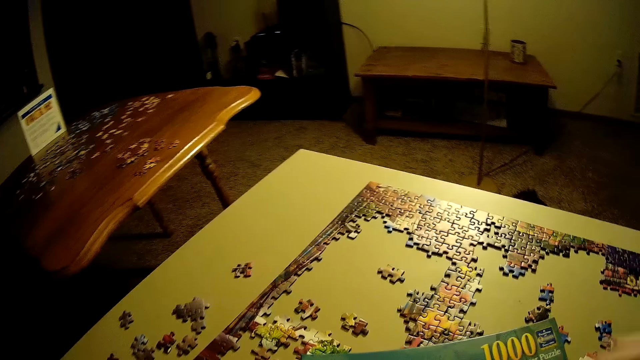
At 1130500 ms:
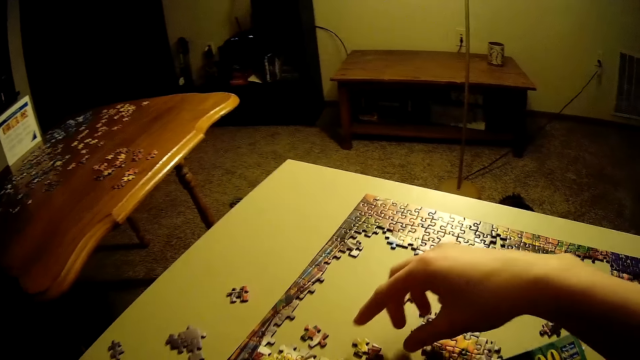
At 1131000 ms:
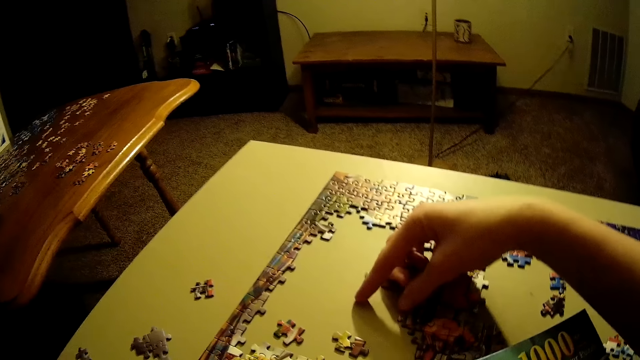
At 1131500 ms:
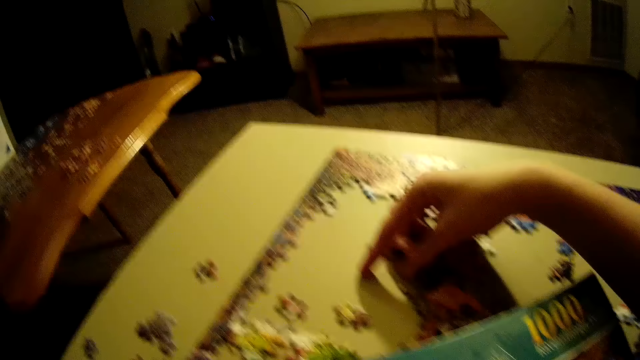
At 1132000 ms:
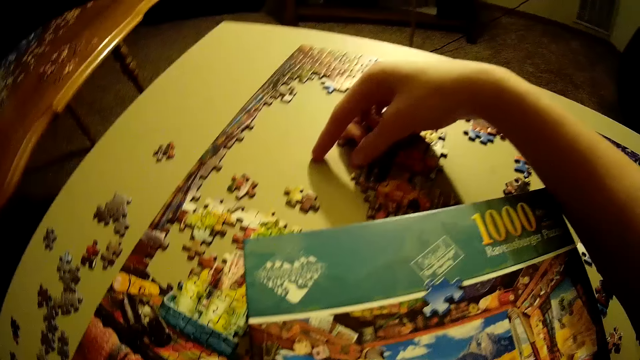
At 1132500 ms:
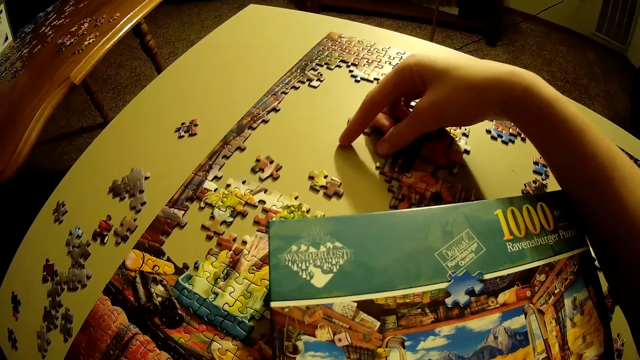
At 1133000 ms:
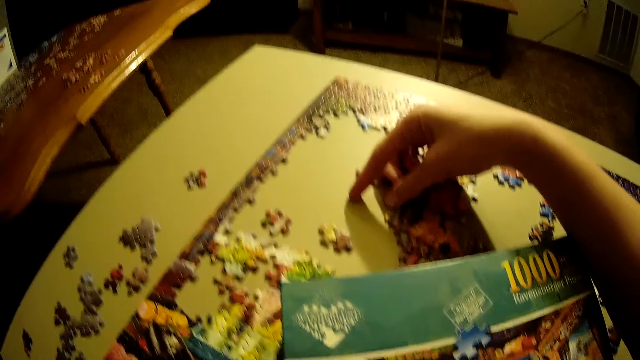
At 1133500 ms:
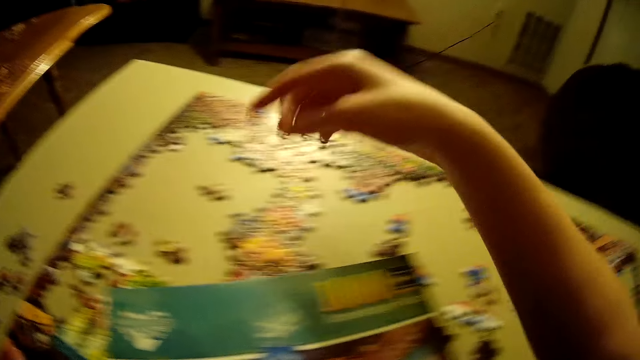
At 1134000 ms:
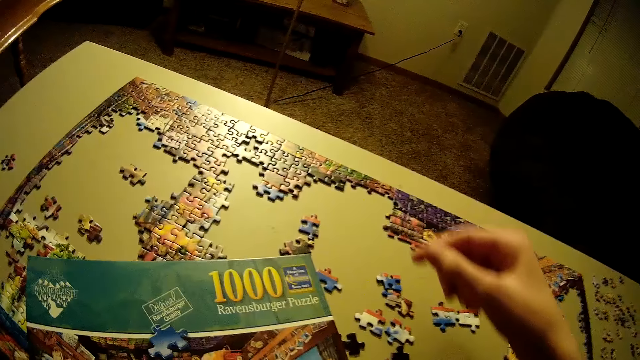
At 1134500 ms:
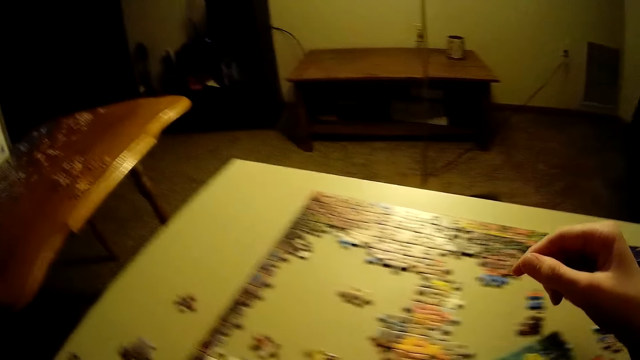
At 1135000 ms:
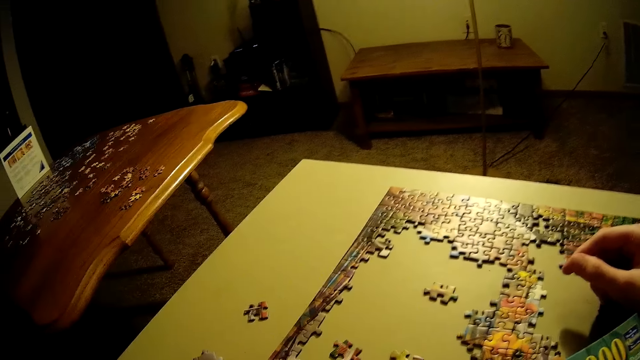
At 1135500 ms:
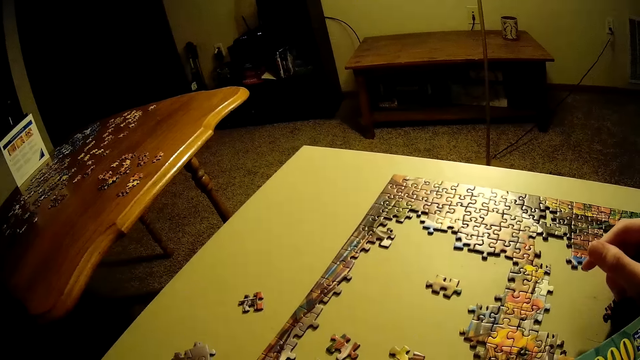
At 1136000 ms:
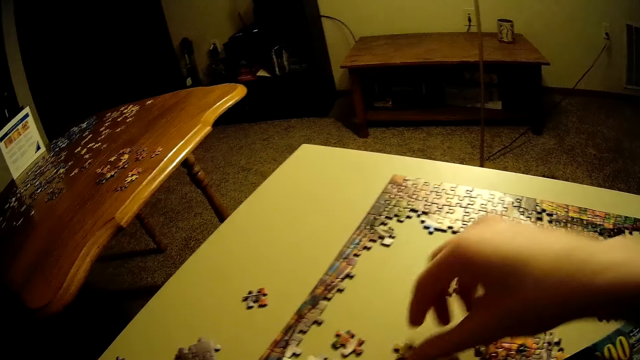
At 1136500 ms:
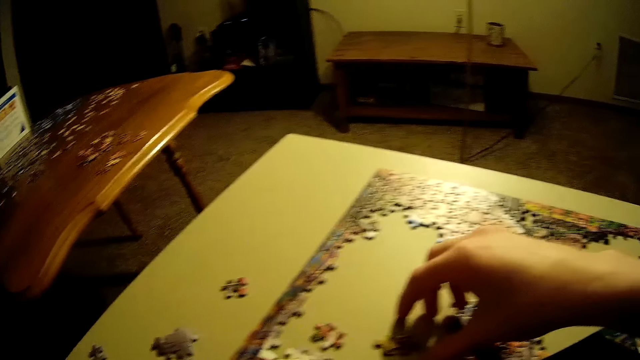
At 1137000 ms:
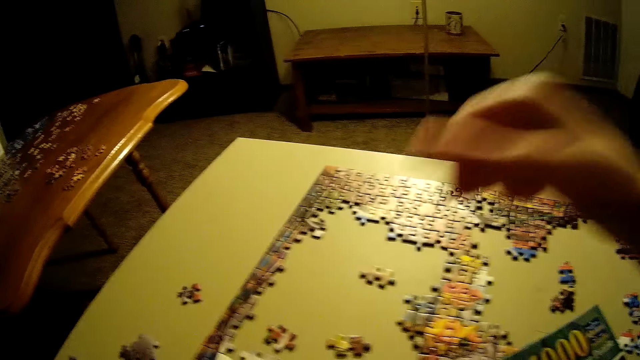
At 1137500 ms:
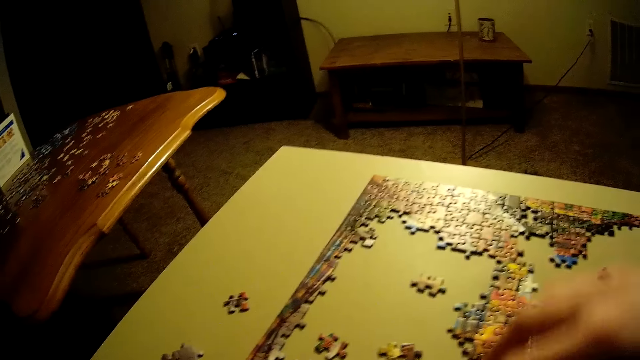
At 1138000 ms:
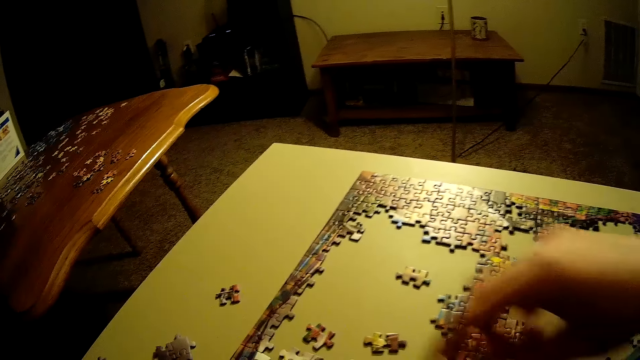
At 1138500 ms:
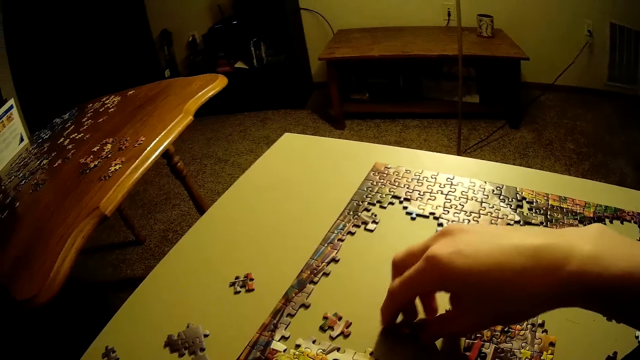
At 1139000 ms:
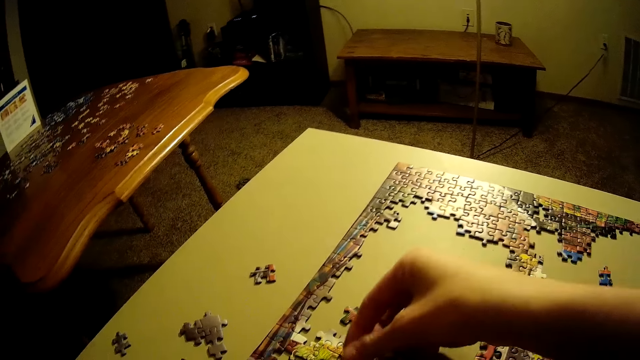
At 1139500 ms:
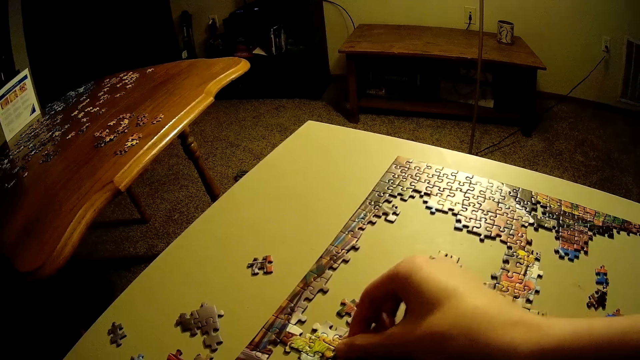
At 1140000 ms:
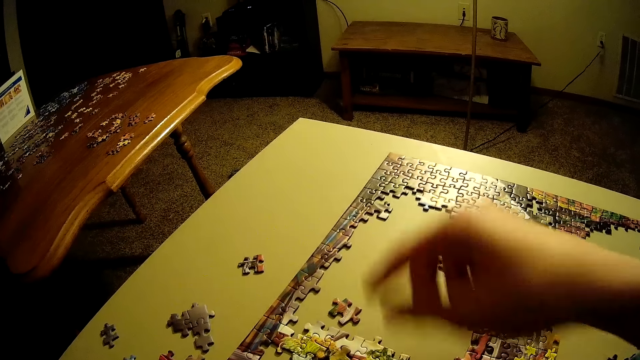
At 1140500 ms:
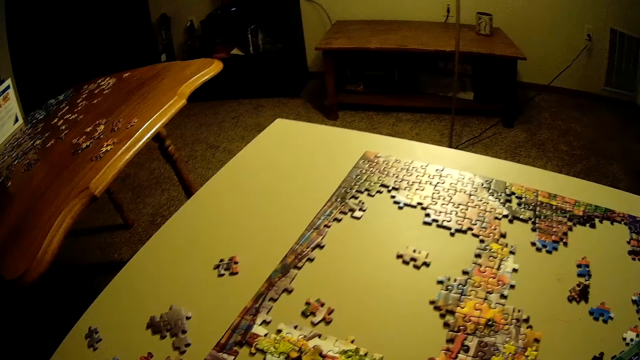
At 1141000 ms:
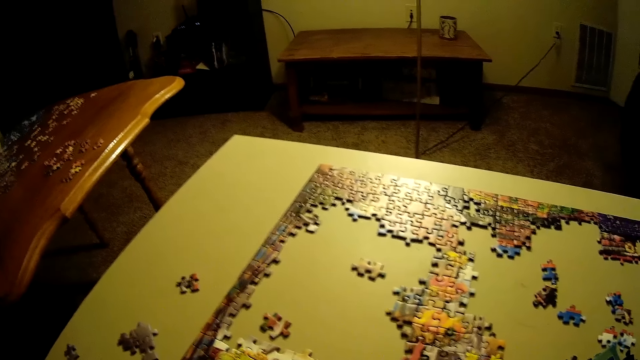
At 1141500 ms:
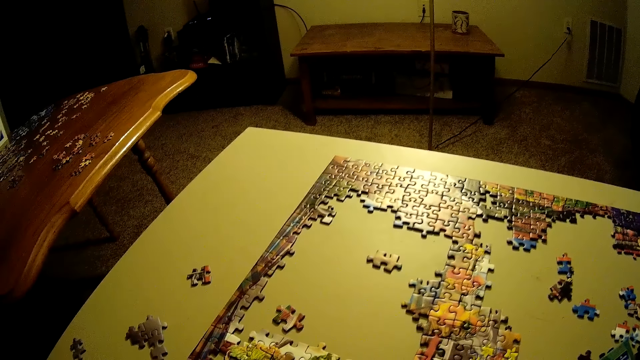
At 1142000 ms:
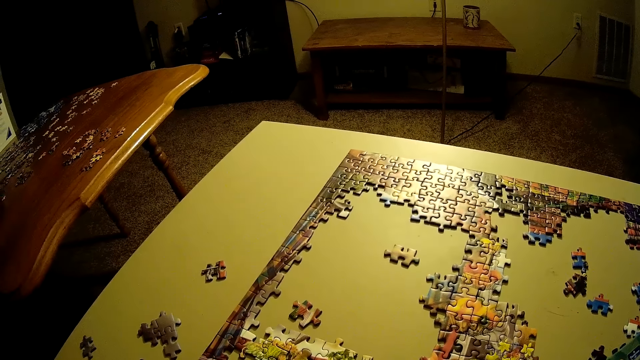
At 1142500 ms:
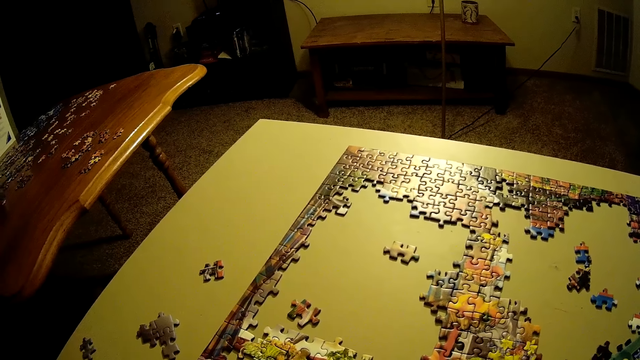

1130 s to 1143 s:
The camera wearer places his right hand on the table. He places his hand on the box. He places his hand on the box again. He touches the table. He moves a piece of puzzle on the table. He picks up the puzzle piece. He places the puzzle piece on the table. He looks around.

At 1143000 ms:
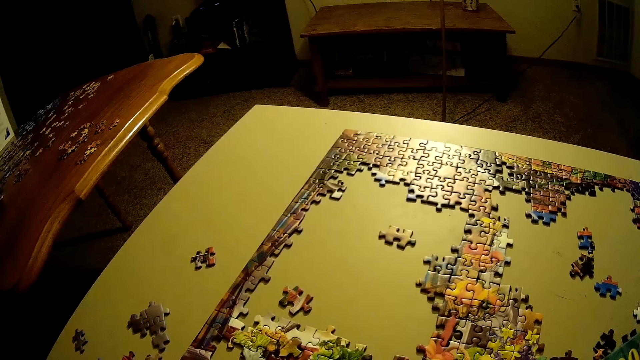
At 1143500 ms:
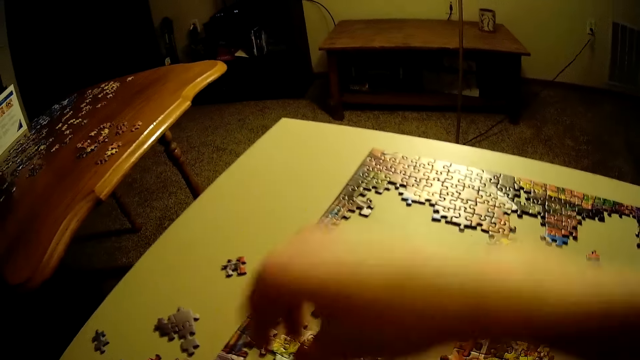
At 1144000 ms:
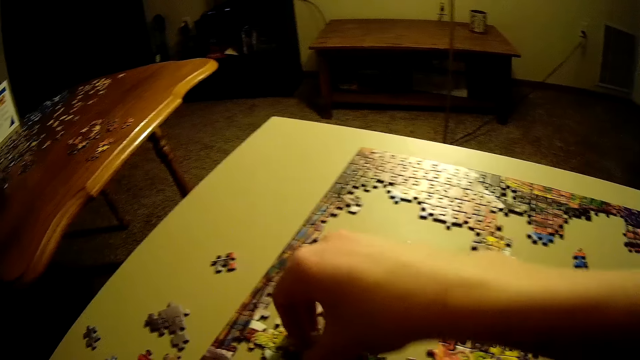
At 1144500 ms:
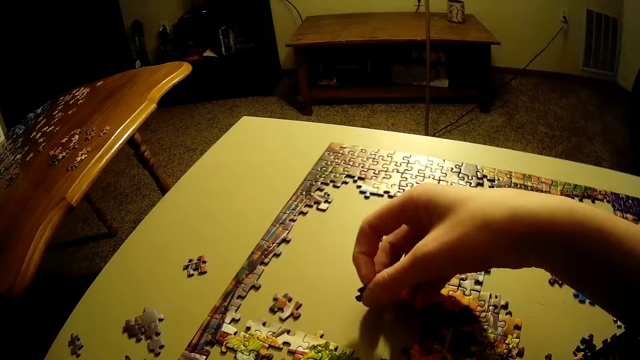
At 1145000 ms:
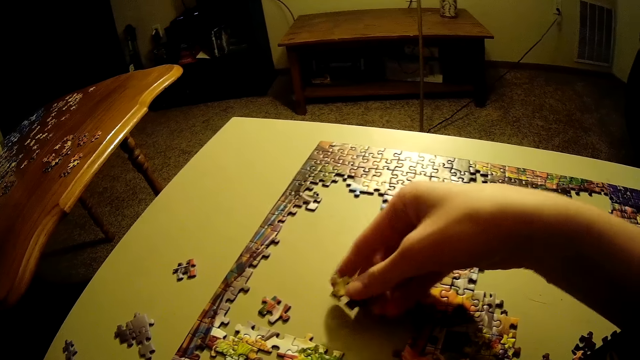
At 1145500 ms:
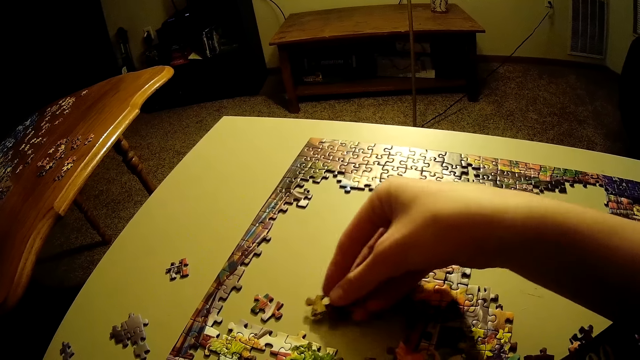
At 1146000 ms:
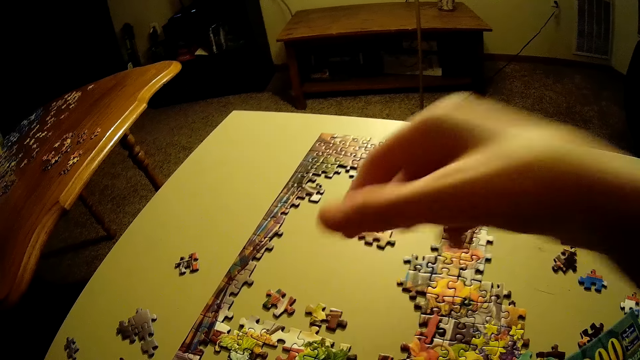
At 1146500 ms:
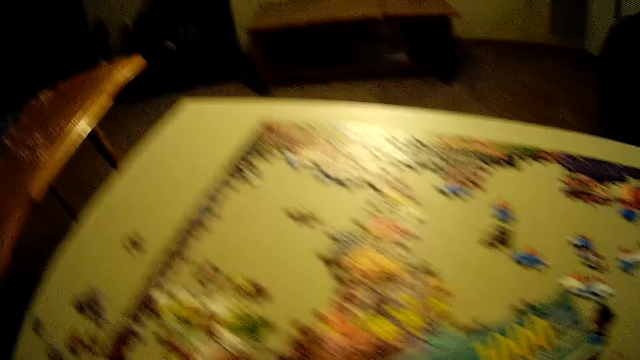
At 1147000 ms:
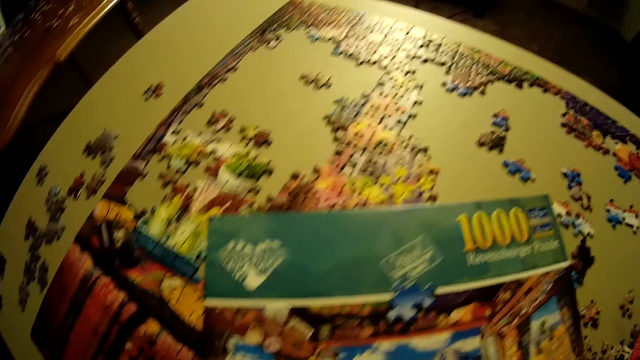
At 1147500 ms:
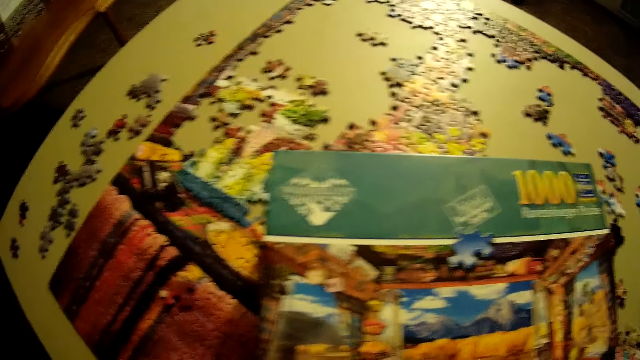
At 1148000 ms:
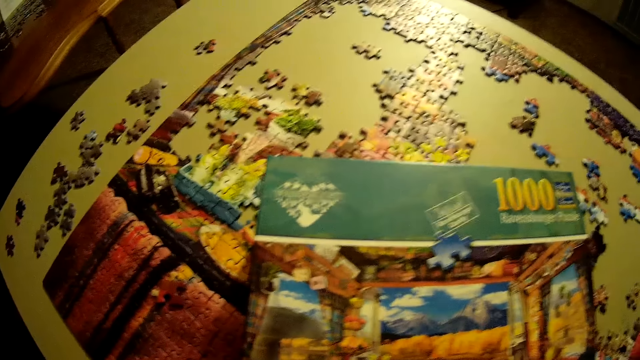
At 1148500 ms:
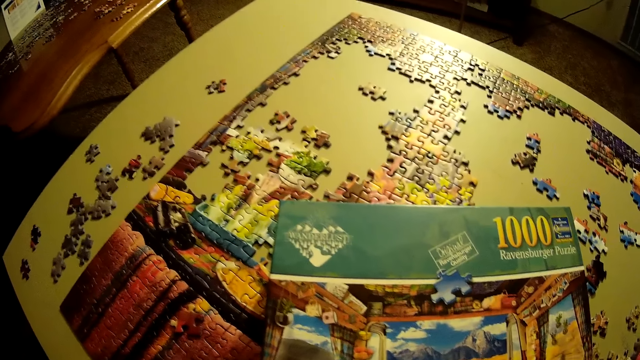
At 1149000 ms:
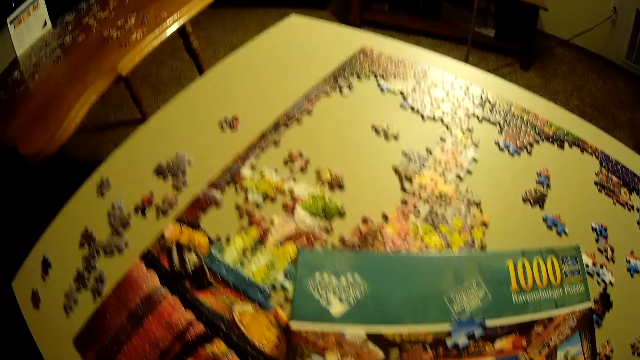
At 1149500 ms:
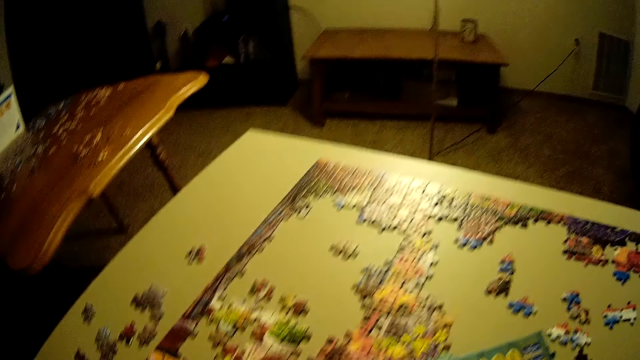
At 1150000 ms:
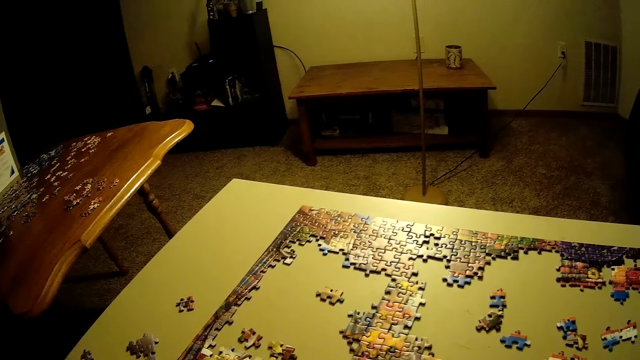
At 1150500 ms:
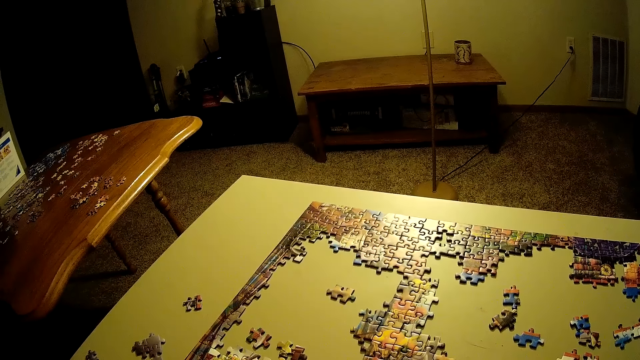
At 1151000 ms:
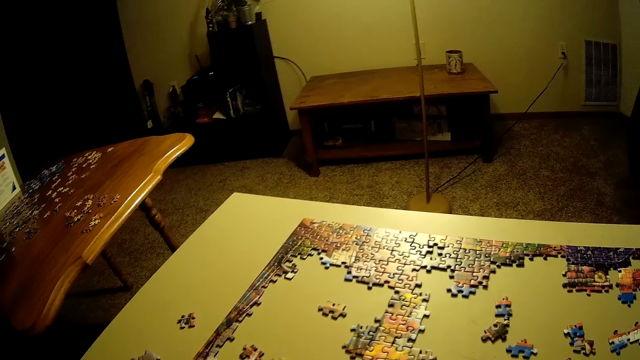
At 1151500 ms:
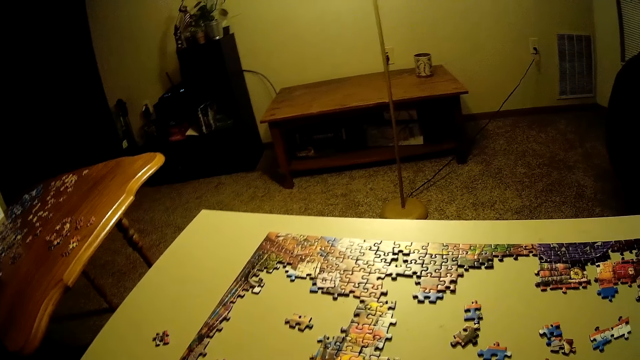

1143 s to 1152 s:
The camera wearer picks up another piece of puzzle on the table. They place the piece of the puzzle on the table. They look around.
